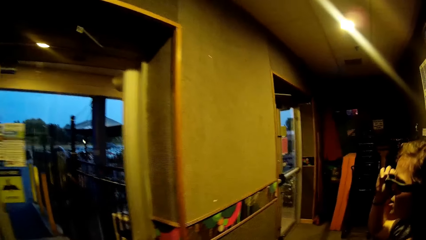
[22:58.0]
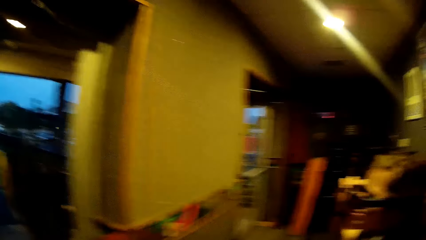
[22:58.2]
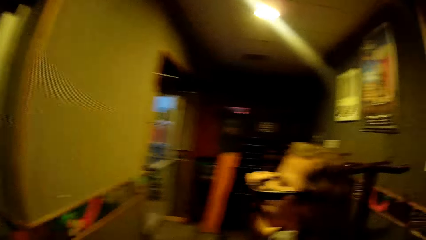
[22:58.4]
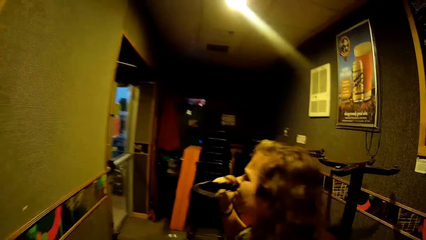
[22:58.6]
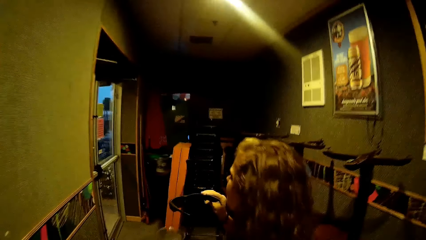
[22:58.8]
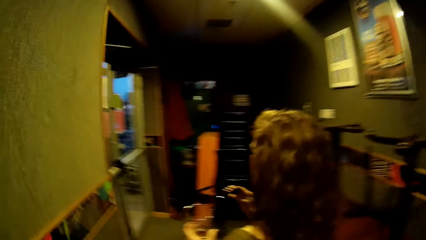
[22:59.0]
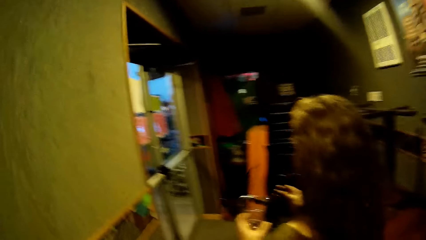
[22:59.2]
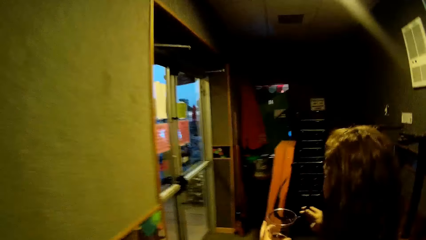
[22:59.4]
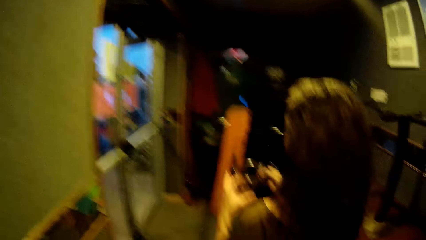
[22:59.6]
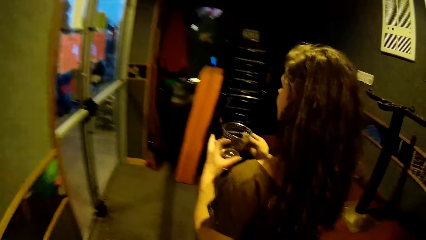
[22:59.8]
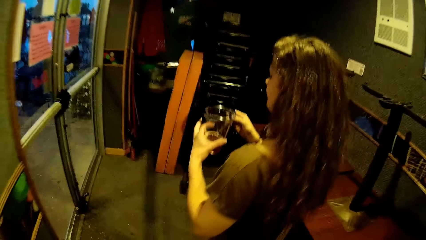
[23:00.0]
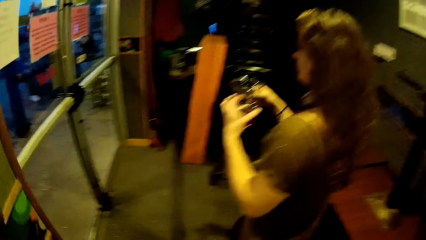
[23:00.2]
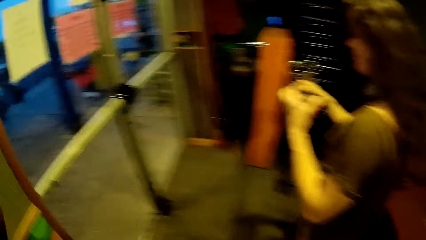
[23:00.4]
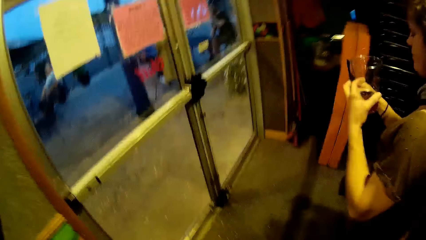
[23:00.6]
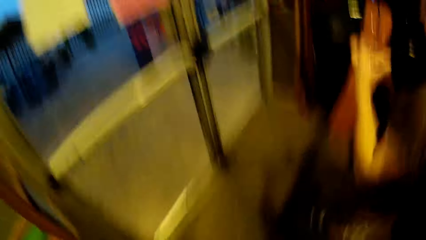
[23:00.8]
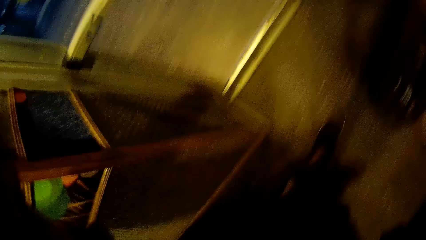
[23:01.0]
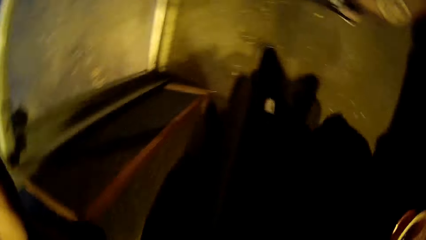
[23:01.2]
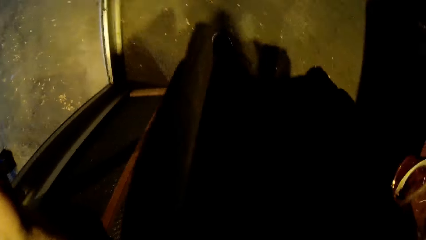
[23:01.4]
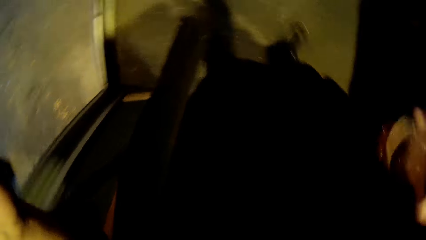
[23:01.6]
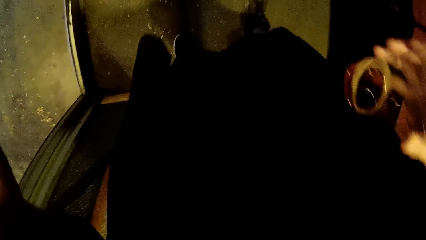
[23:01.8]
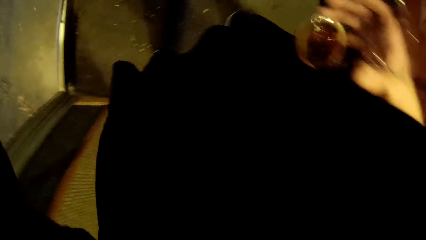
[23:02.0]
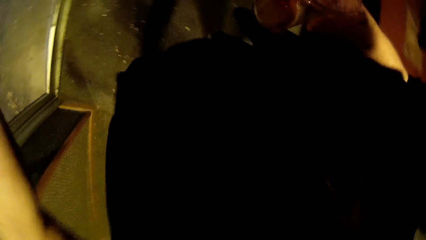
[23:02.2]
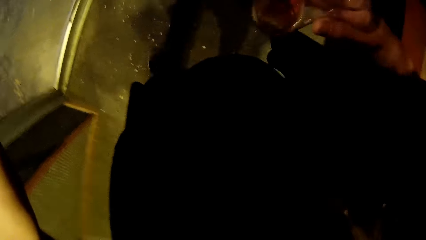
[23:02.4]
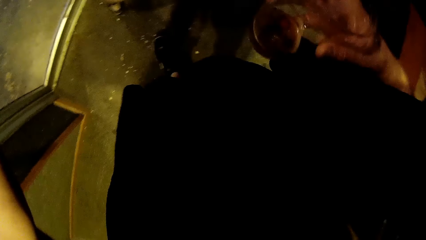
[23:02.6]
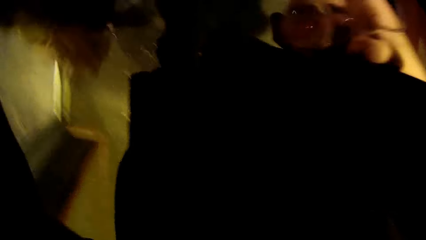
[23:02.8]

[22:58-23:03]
A woman removes her glasses. The woman walks in the casino.
